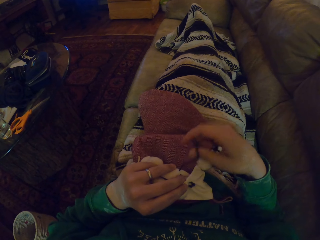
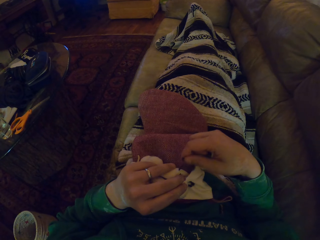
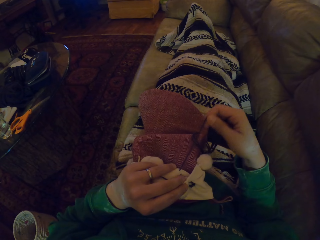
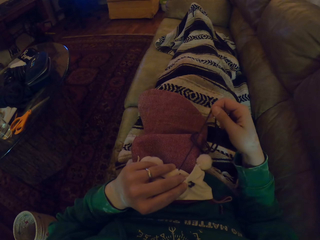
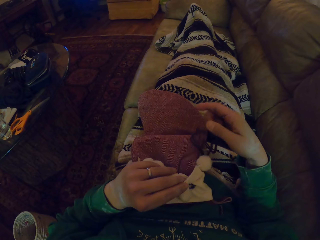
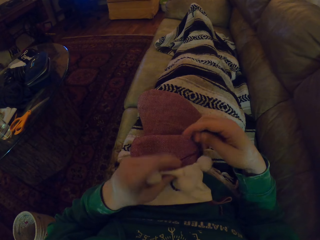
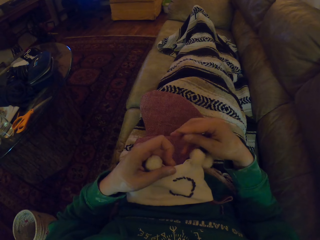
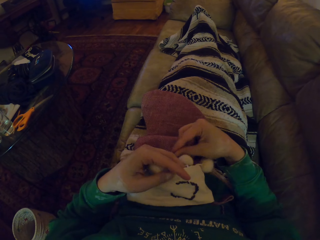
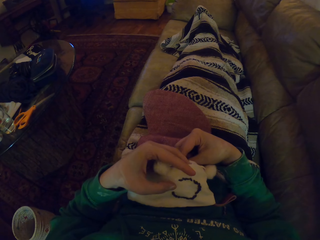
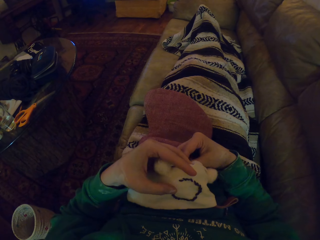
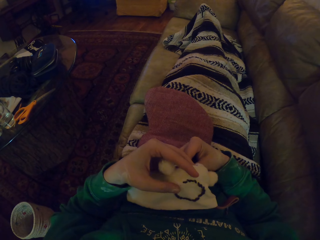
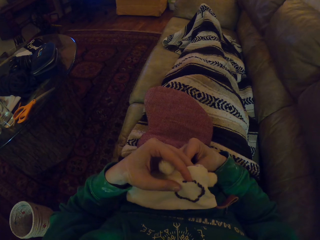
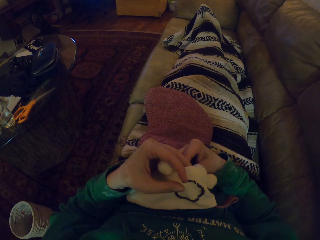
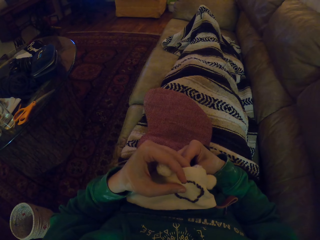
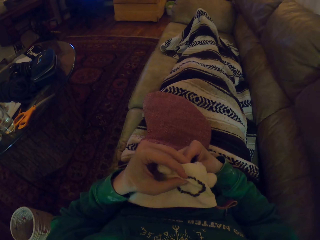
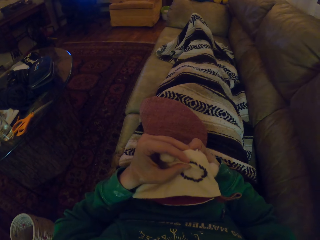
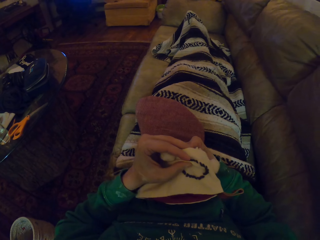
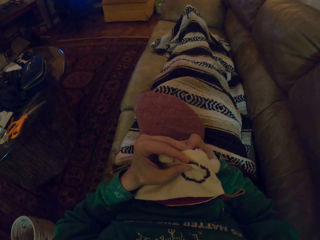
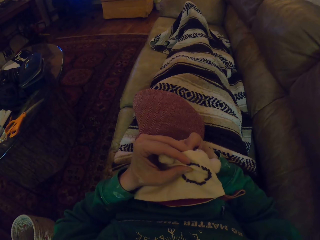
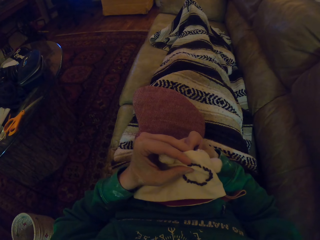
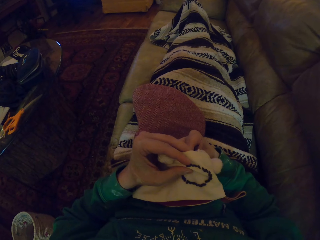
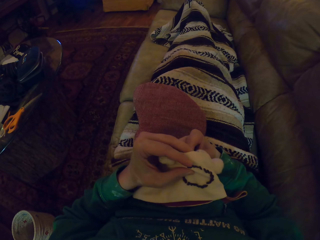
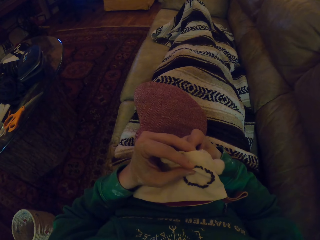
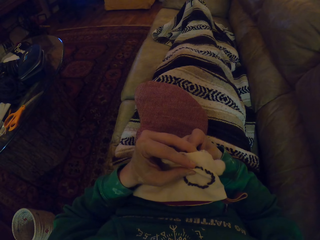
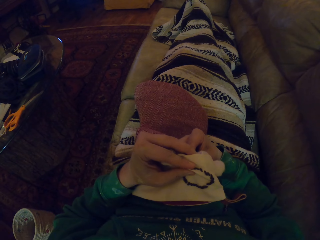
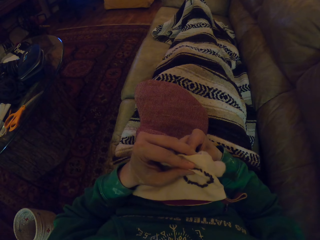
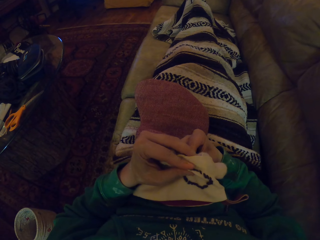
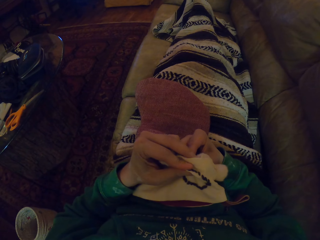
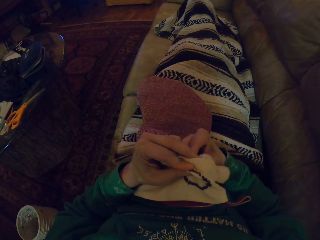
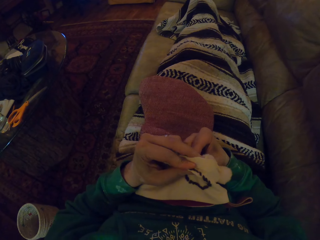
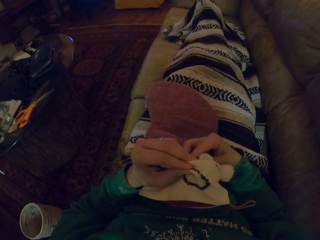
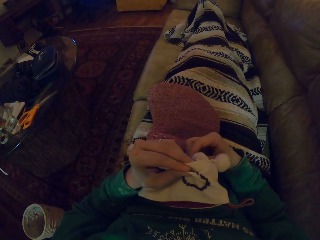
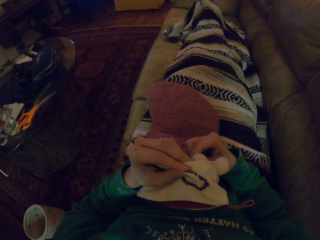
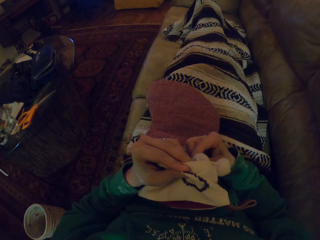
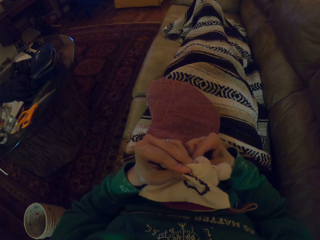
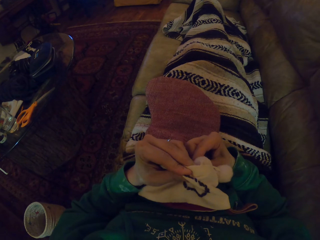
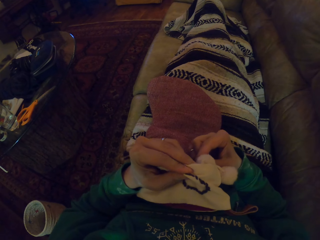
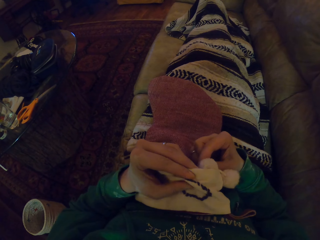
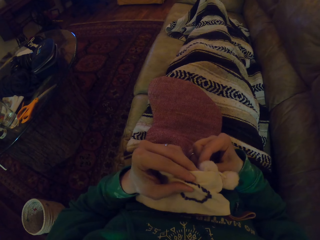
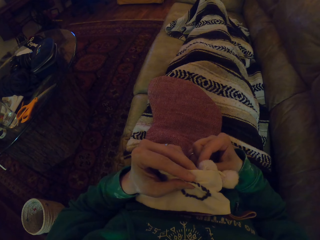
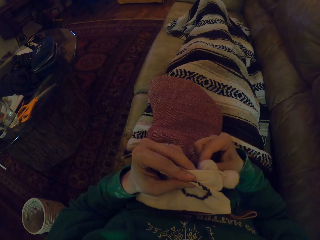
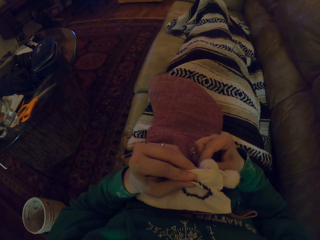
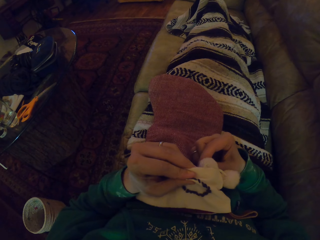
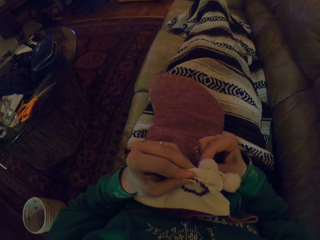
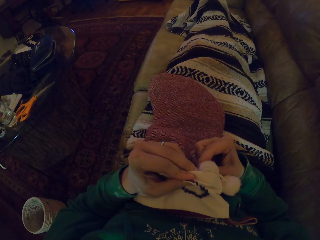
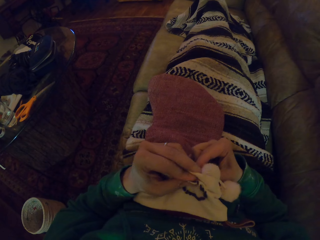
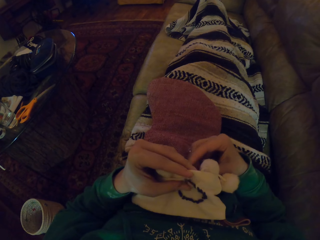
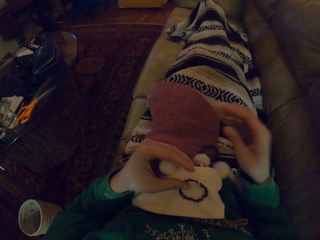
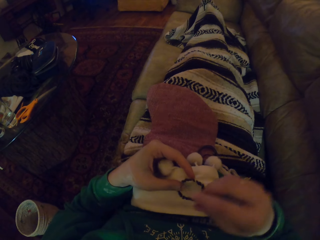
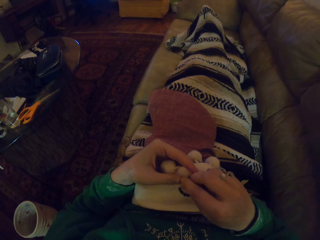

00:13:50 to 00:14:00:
The camera wearer knits the woolen hat.

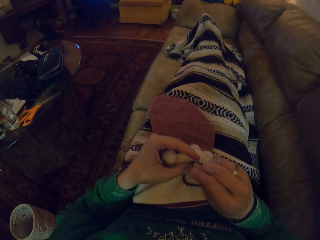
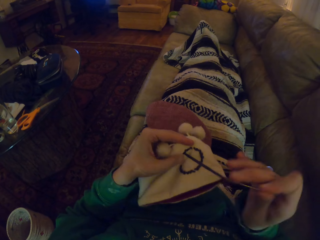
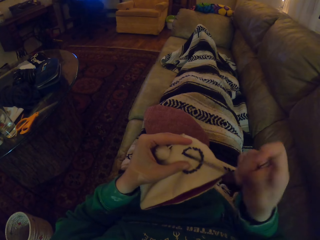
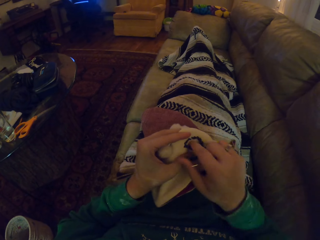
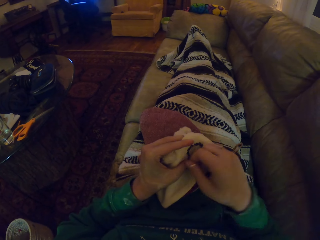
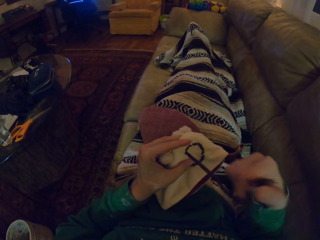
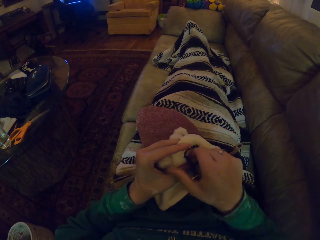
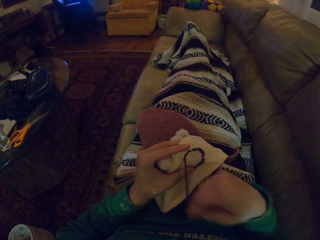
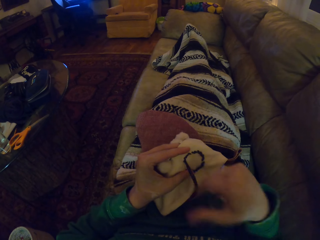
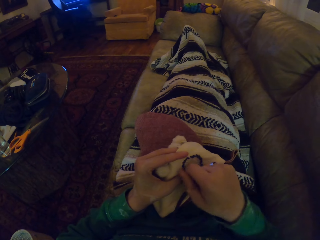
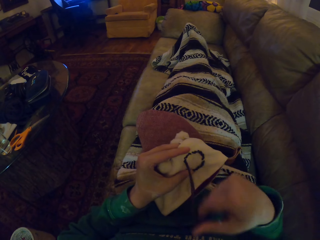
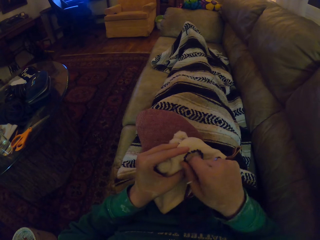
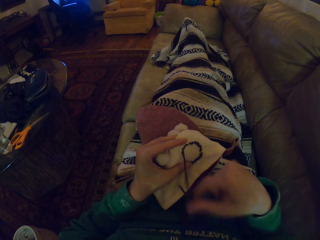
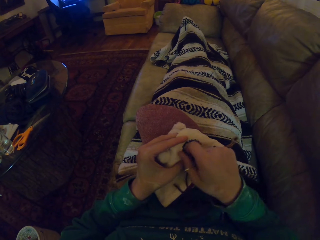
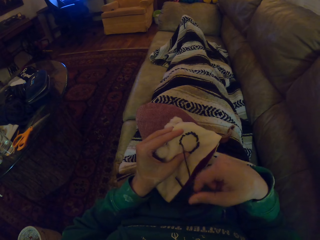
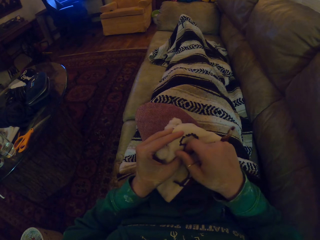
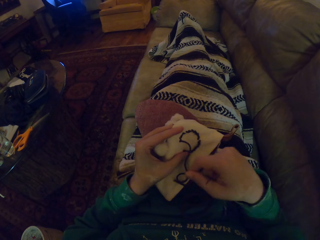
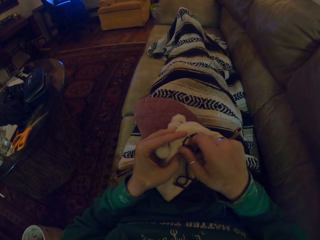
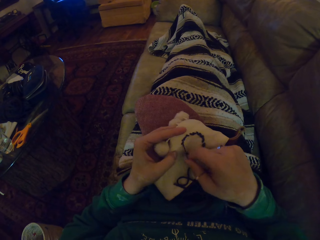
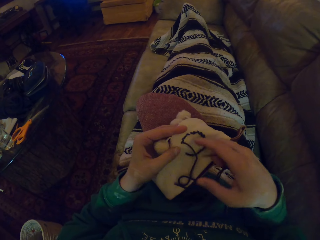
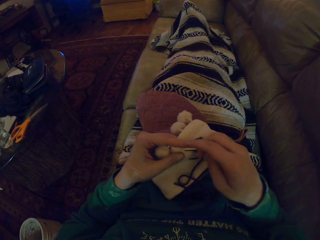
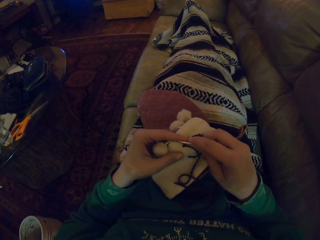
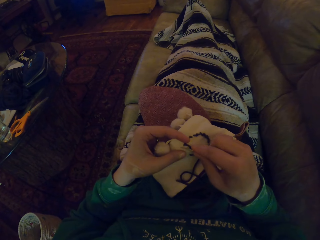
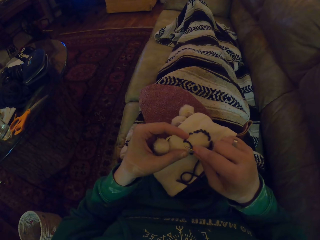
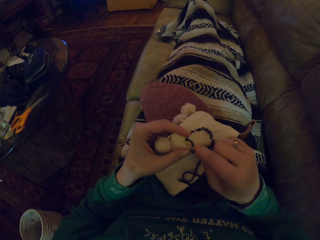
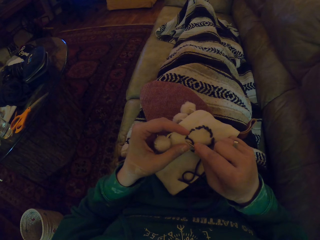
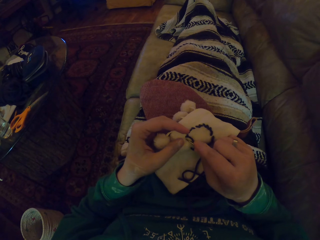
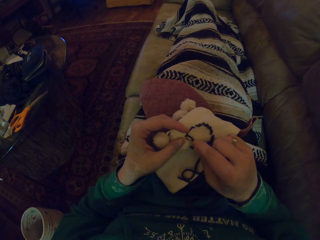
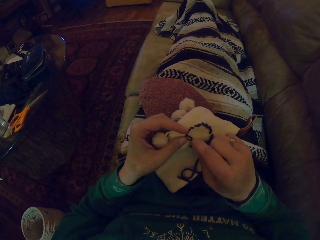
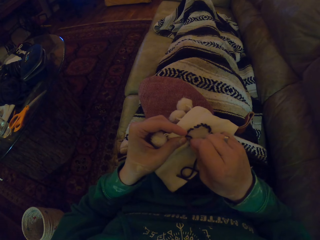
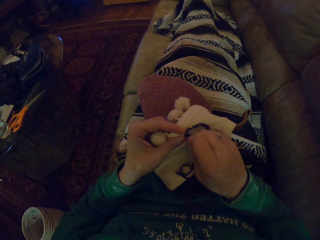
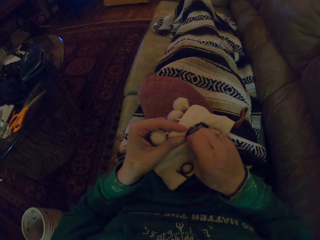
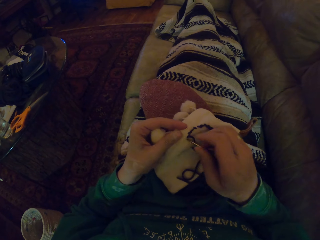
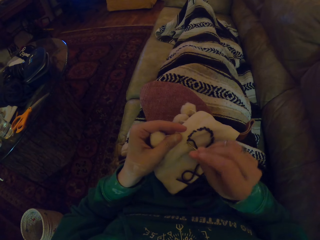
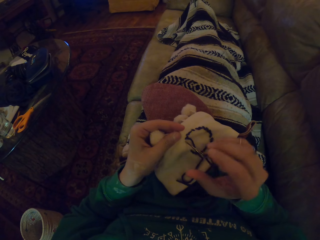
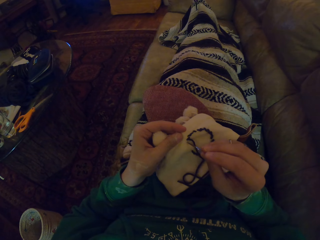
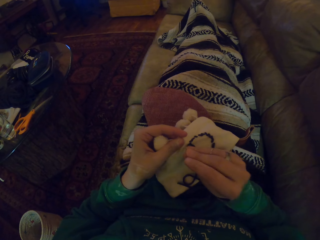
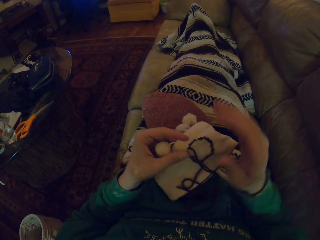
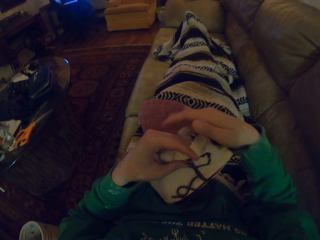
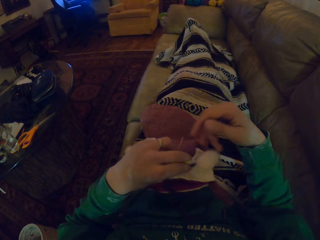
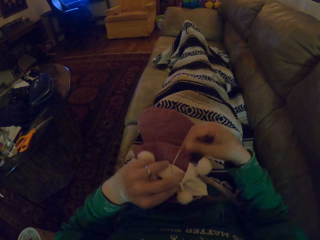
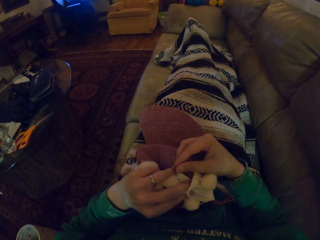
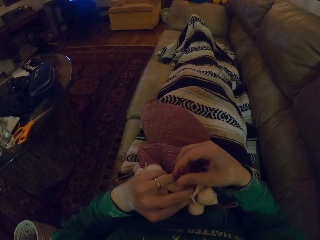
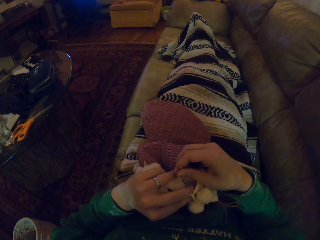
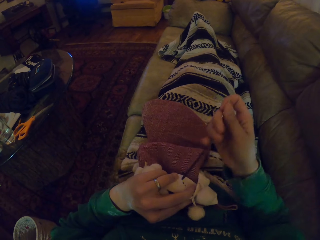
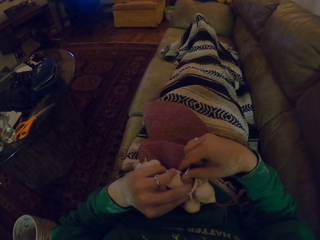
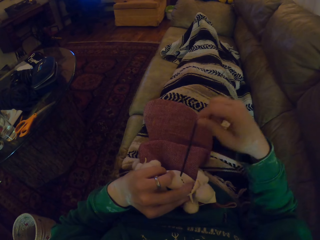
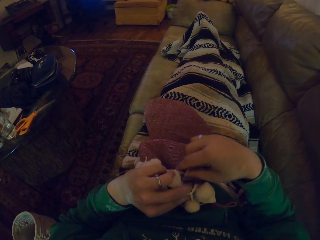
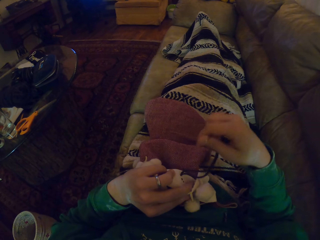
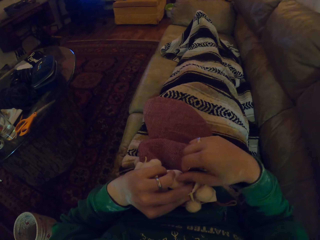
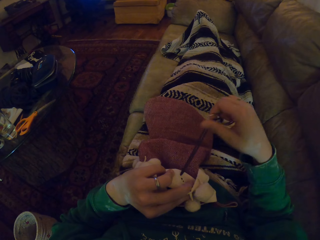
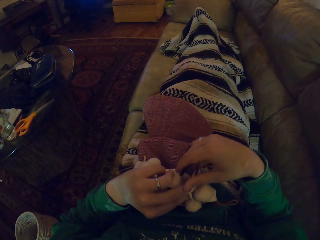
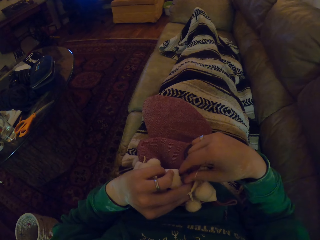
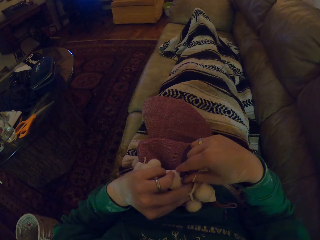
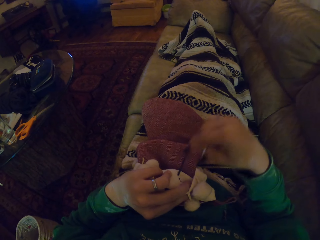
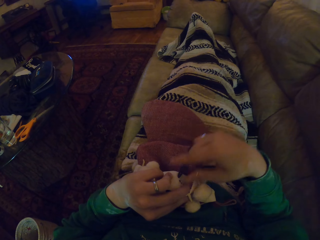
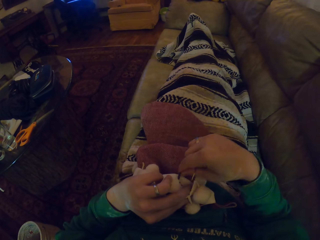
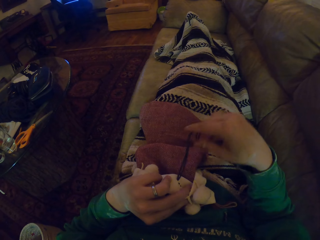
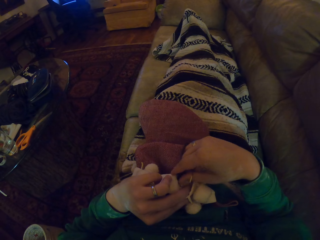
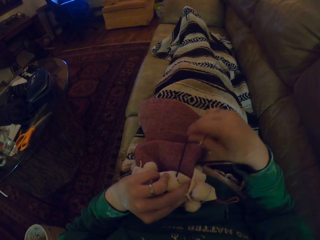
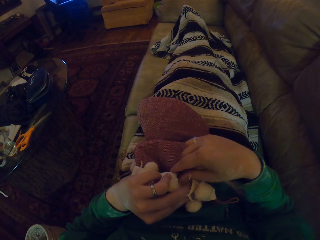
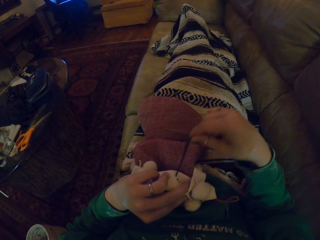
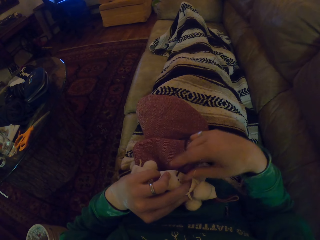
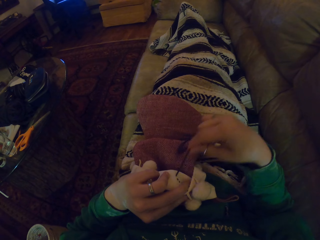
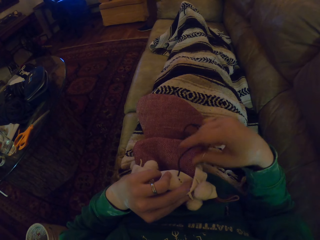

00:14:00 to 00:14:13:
The camera wearer pulls the yarn. They knit the woolen hat. They pull the yarn.
